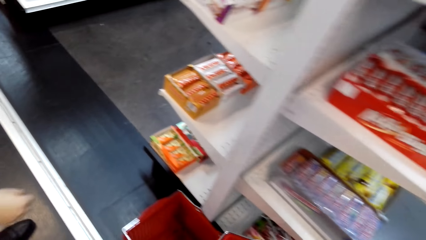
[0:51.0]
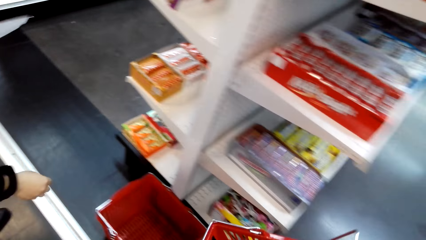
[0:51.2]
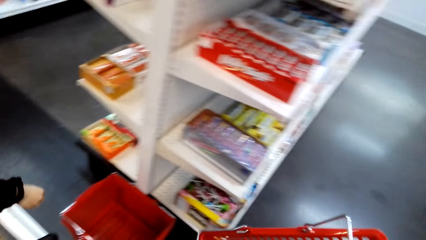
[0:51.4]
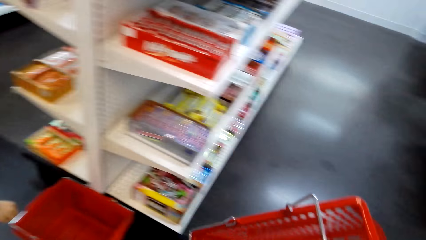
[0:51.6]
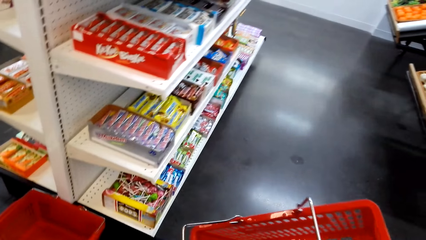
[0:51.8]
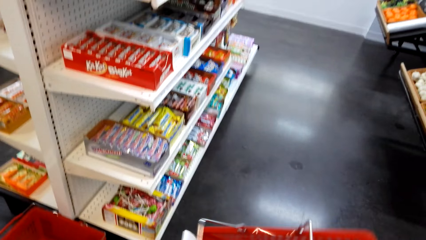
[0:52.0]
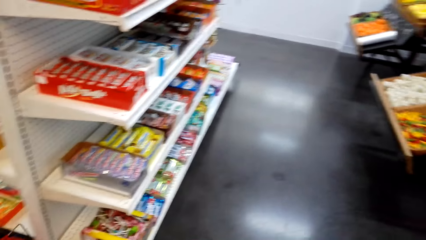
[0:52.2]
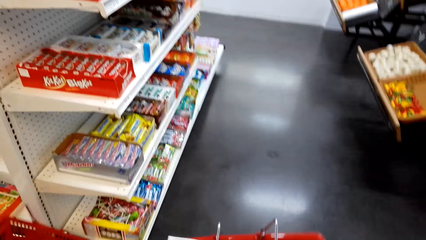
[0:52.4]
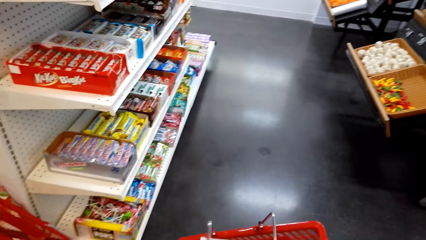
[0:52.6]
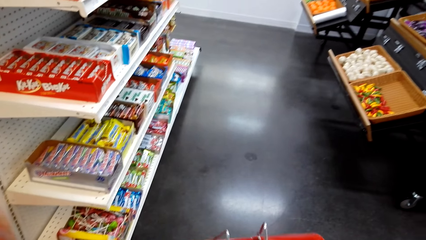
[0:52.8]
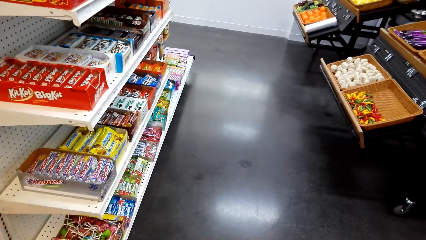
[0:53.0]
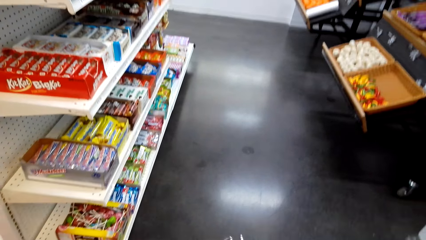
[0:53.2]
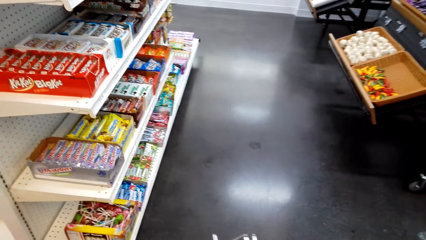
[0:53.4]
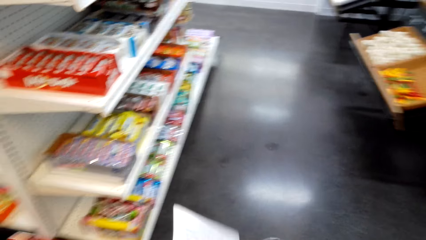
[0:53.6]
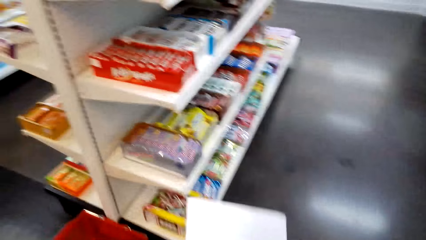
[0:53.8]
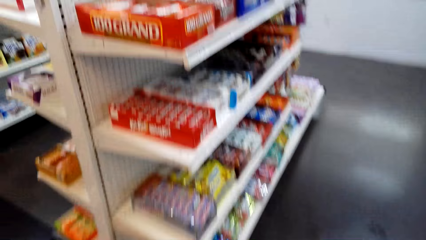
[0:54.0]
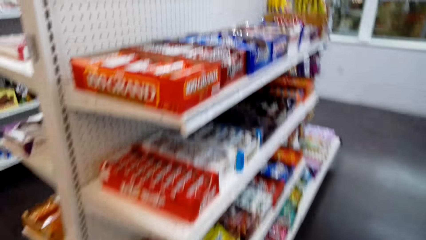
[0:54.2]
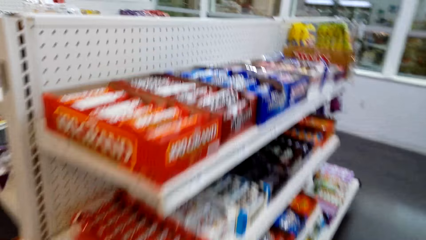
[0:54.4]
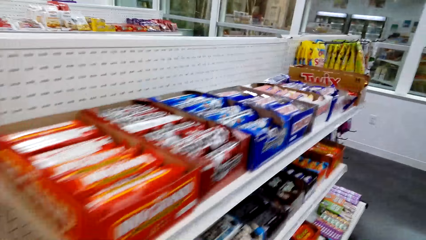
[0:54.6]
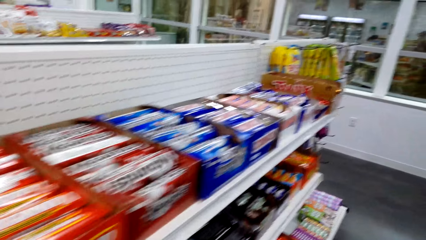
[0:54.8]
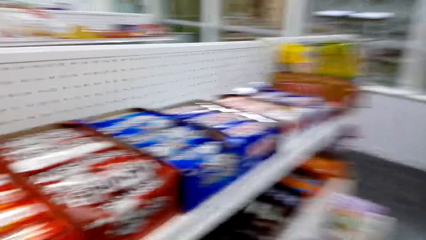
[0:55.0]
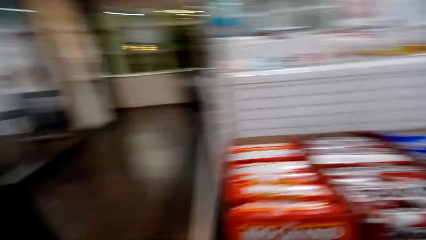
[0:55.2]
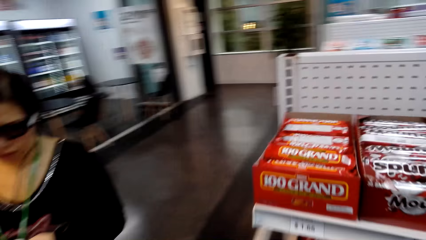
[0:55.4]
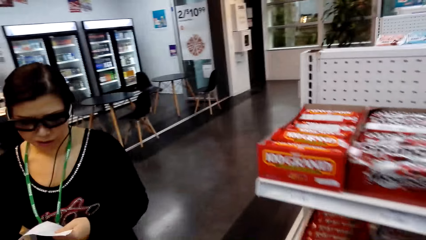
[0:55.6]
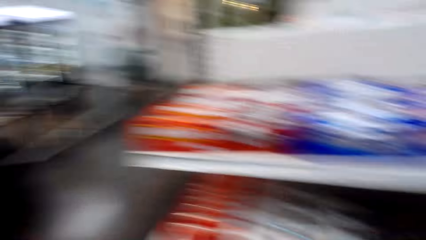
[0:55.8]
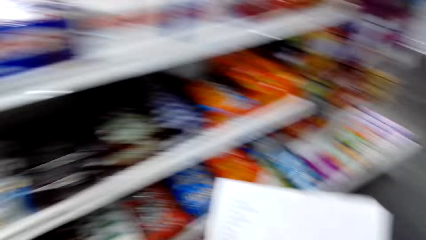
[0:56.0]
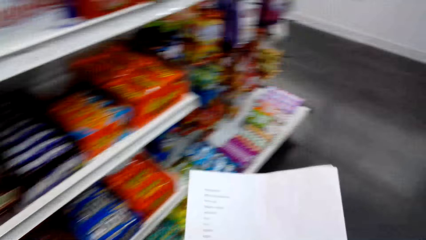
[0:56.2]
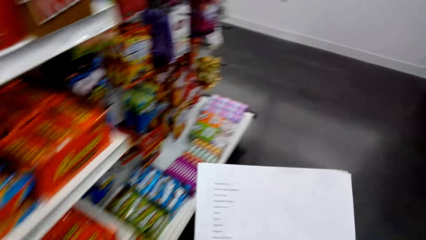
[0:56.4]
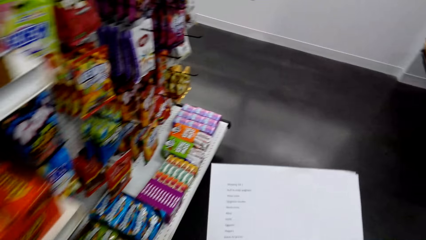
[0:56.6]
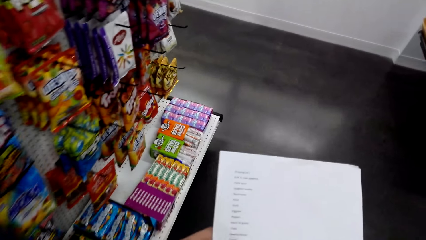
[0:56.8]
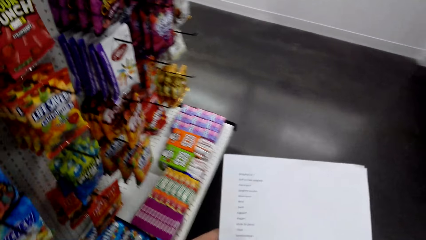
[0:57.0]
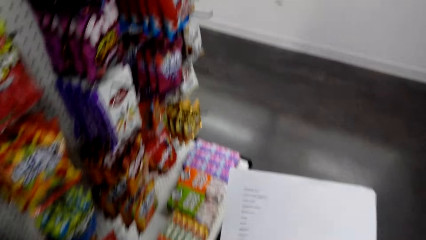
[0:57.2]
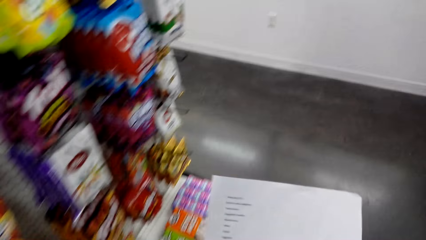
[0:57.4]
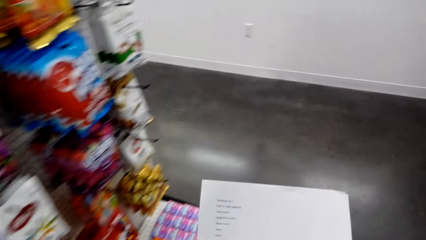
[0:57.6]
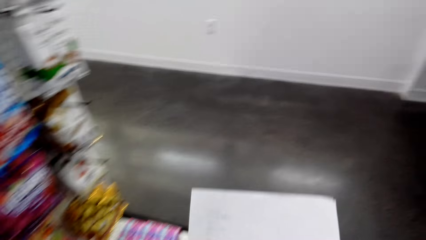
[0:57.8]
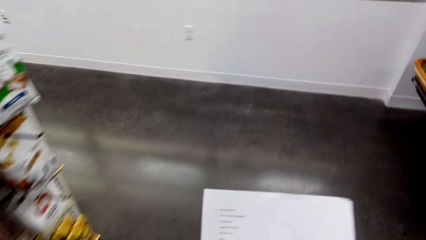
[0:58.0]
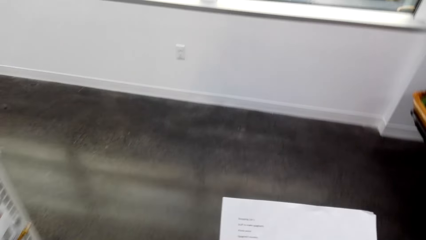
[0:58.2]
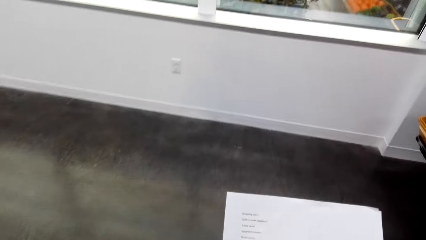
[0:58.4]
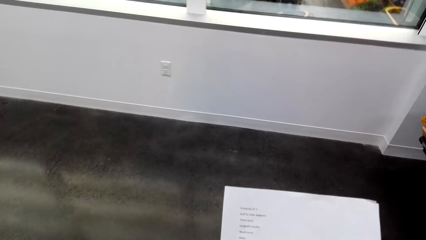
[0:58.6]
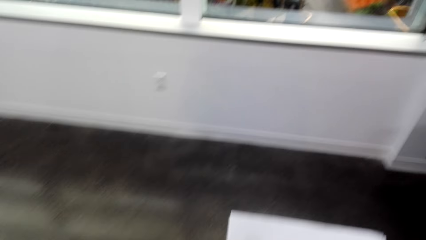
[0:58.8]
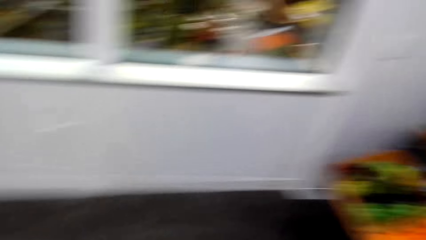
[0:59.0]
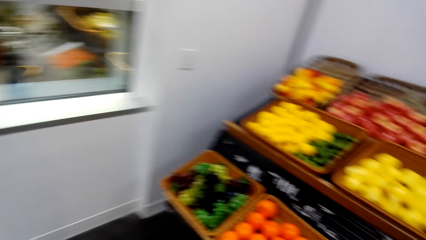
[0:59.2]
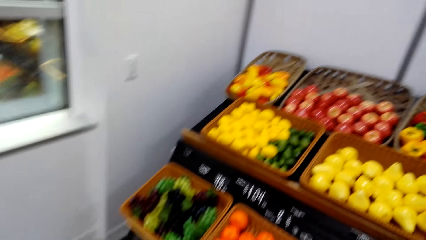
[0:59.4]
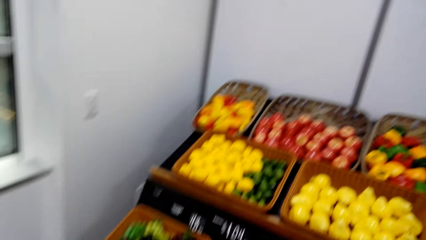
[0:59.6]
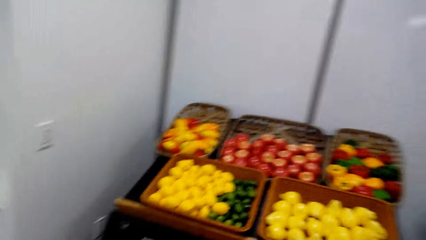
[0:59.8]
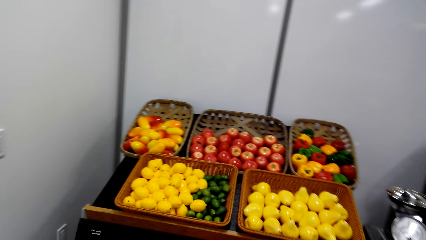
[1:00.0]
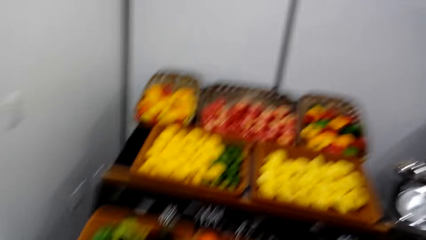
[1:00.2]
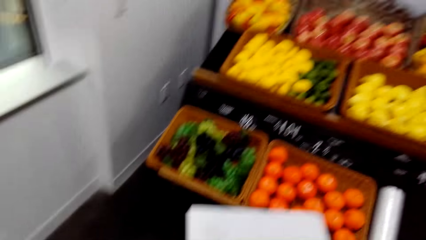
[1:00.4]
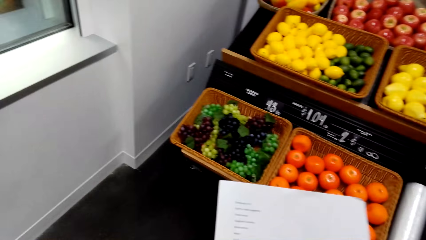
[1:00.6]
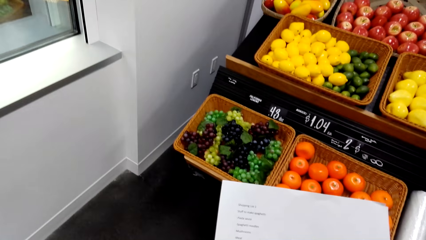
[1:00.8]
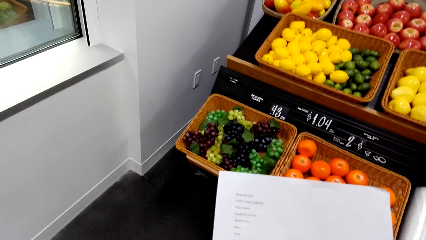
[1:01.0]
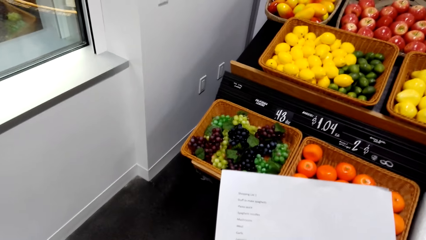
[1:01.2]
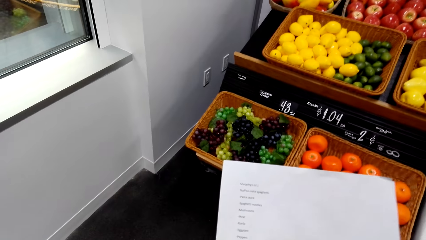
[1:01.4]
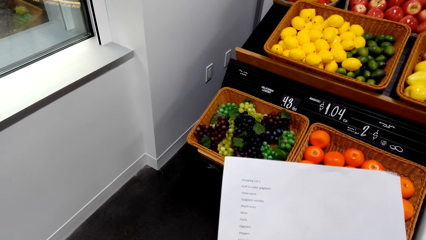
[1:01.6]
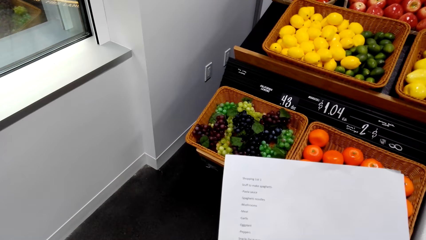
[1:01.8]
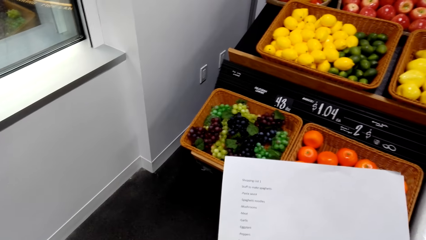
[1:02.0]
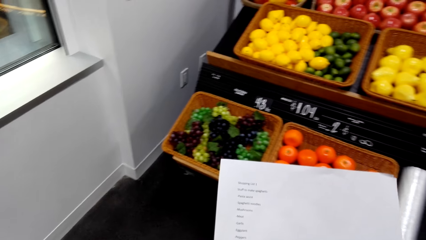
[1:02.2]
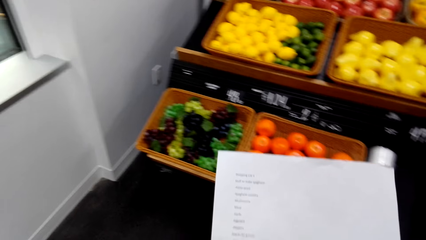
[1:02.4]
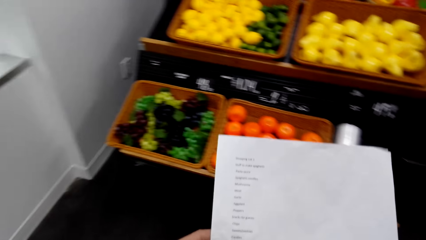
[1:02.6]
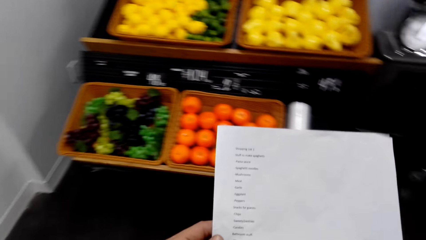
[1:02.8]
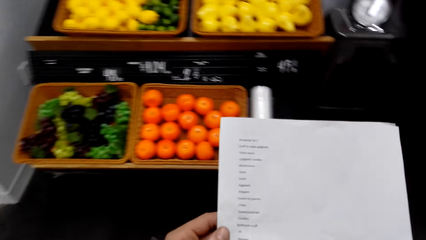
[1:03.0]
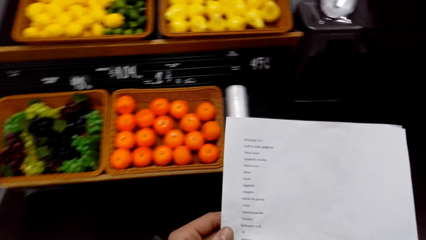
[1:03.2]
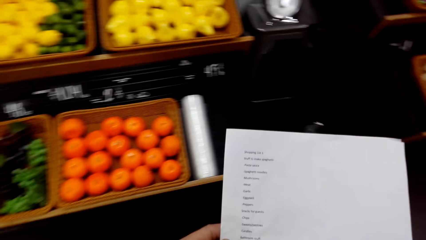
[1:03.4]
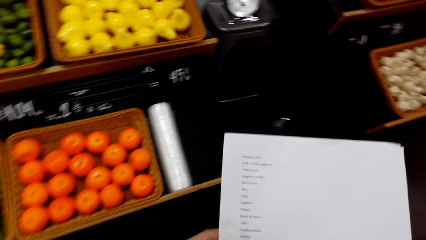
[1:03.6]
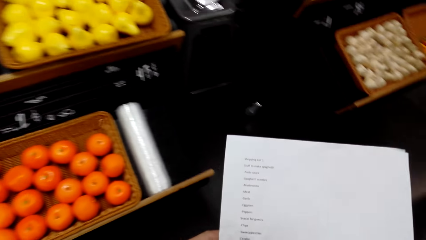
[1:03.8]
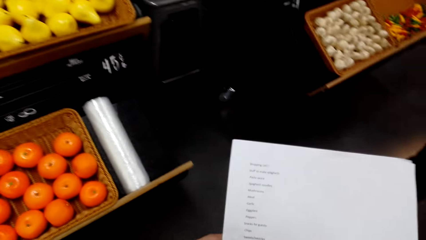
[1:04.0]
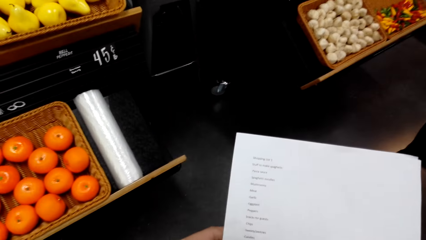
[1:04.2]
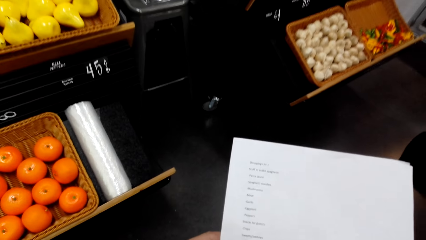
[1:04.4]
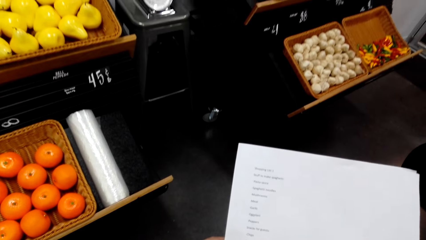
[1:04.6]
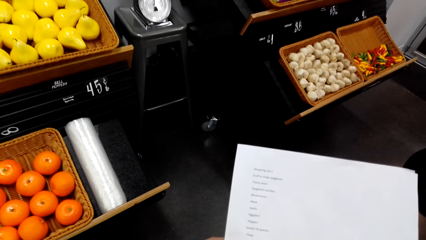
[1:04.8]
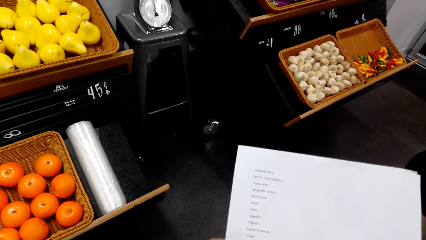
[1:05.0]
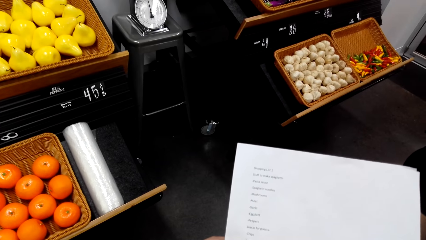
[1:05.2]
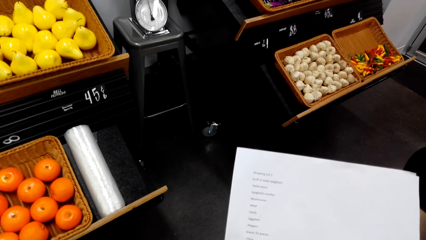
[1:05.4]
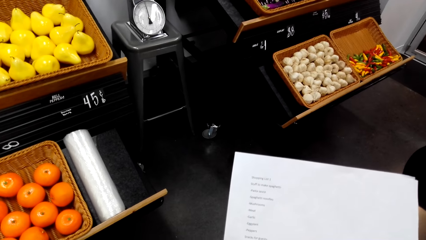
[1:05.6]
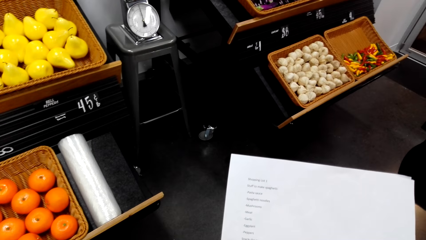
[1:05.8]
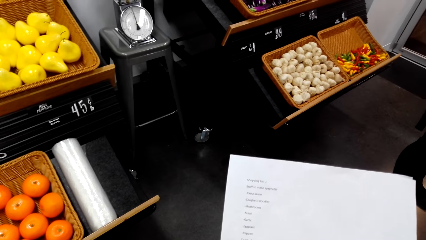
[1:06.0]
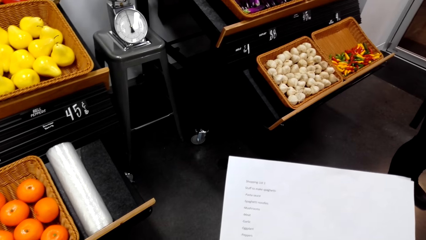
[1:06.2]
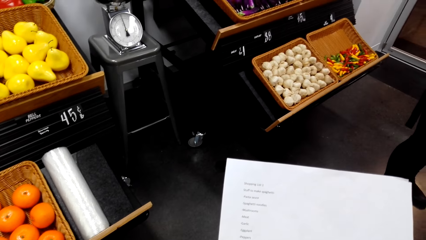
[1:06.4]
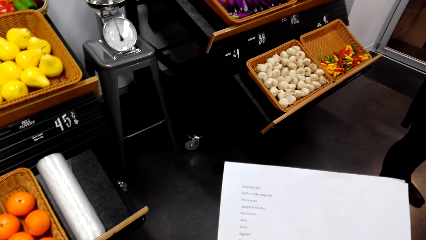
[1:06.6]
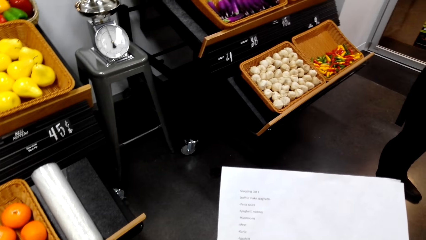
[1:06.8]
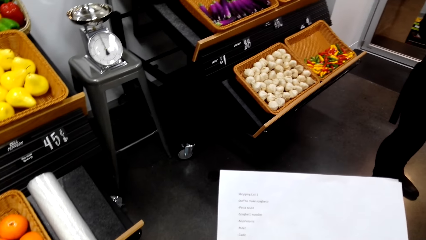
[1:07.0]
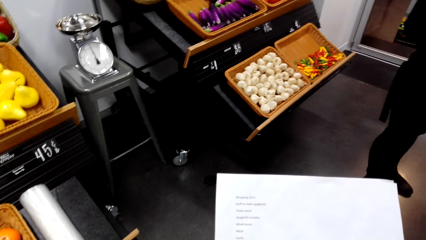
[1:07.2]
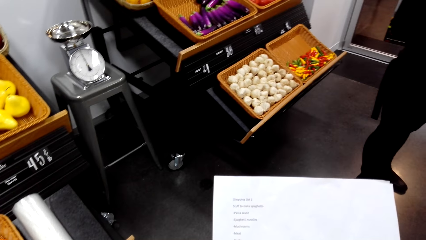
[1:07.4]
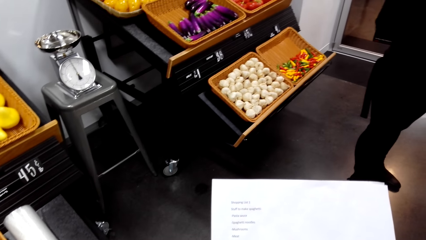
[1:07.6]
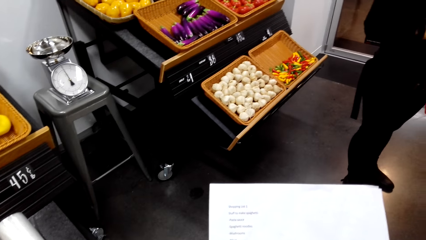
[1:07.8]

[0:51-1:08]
The camera wearer picks up a shopping carrier. They turn around. They hold a paper. They walk around. They turn around. They hold the paper. They turn around.
